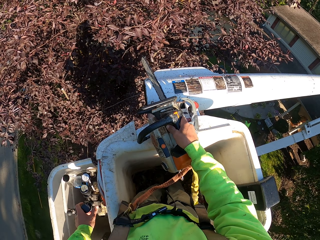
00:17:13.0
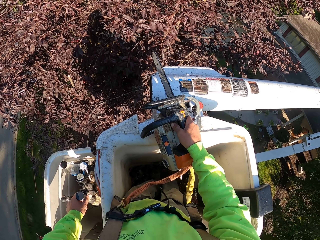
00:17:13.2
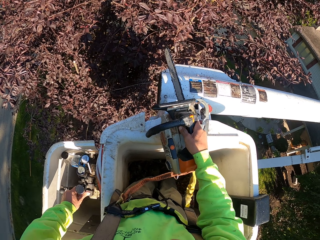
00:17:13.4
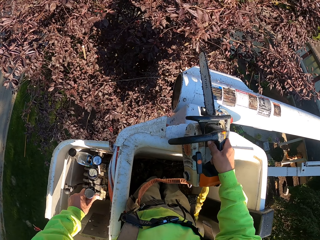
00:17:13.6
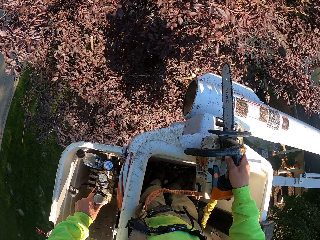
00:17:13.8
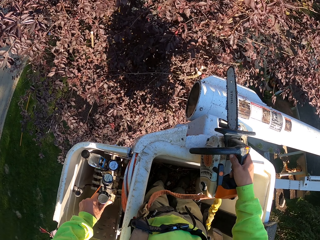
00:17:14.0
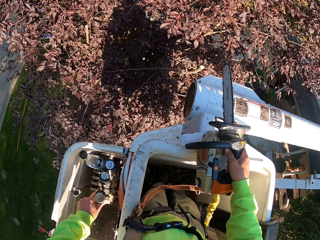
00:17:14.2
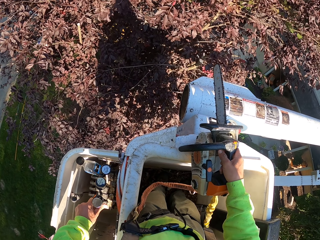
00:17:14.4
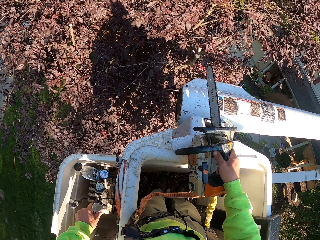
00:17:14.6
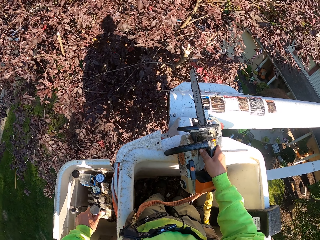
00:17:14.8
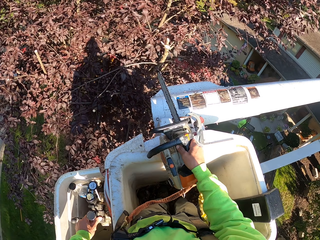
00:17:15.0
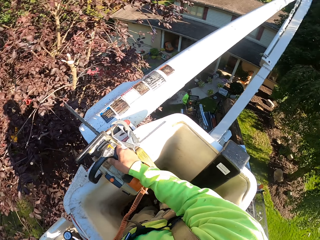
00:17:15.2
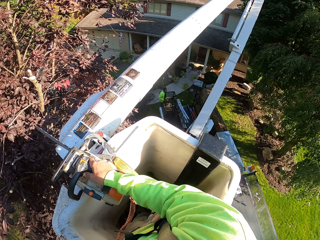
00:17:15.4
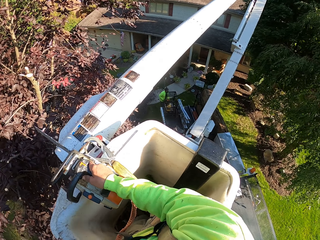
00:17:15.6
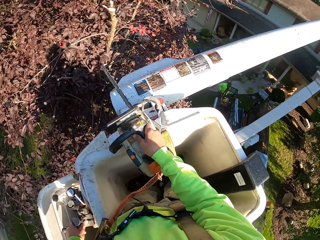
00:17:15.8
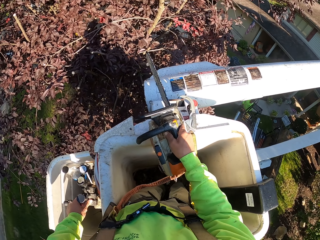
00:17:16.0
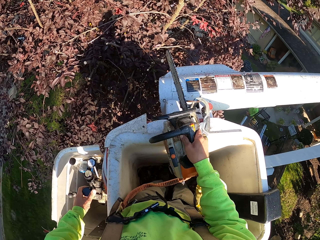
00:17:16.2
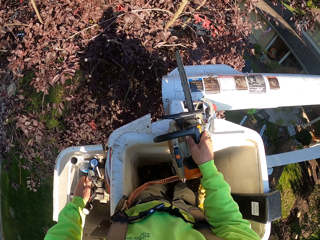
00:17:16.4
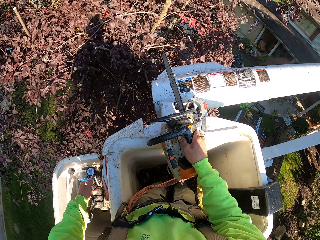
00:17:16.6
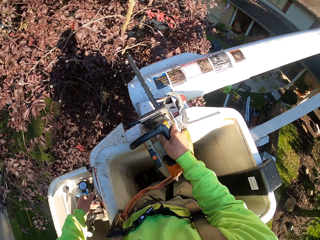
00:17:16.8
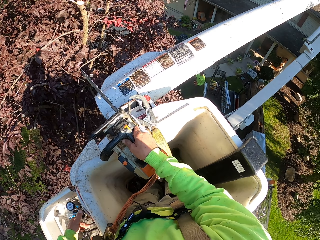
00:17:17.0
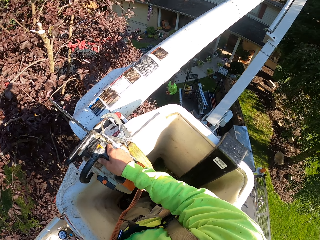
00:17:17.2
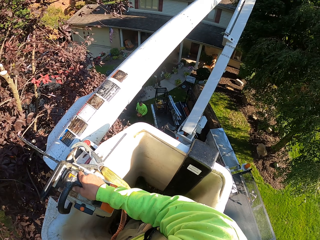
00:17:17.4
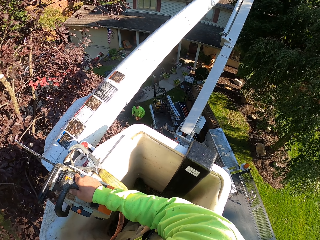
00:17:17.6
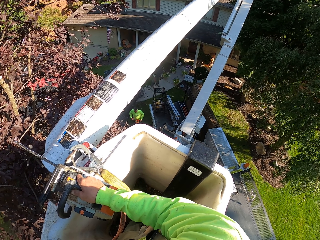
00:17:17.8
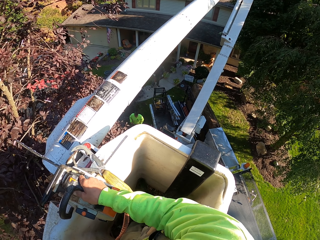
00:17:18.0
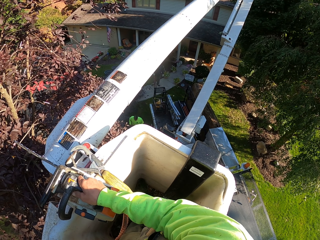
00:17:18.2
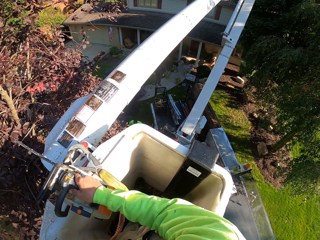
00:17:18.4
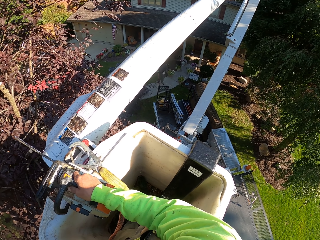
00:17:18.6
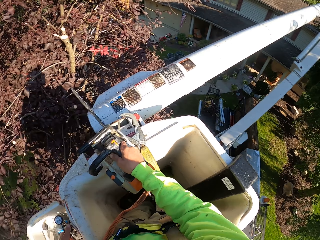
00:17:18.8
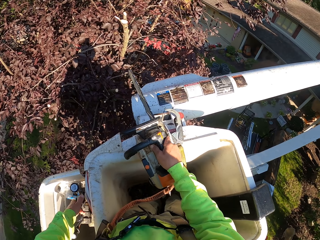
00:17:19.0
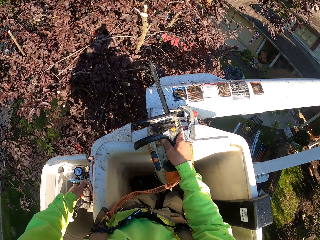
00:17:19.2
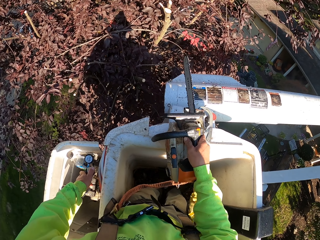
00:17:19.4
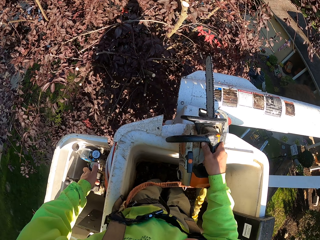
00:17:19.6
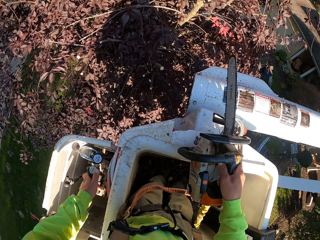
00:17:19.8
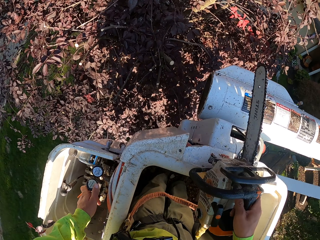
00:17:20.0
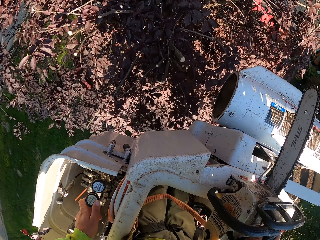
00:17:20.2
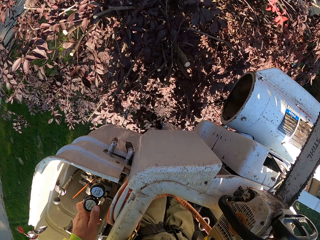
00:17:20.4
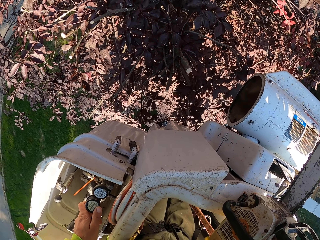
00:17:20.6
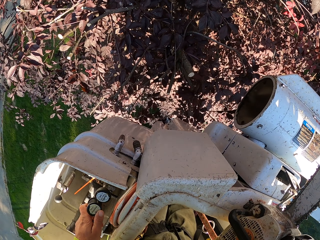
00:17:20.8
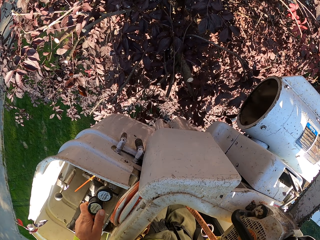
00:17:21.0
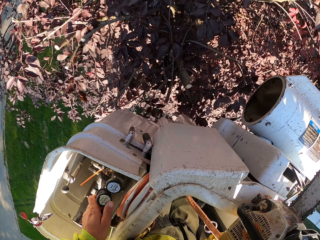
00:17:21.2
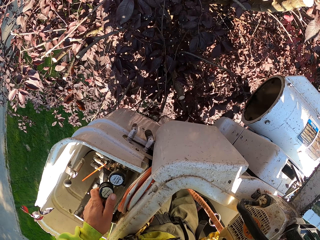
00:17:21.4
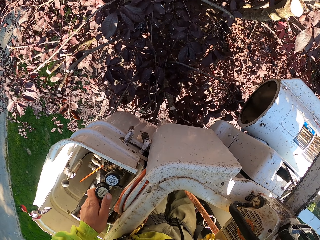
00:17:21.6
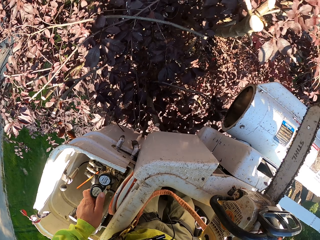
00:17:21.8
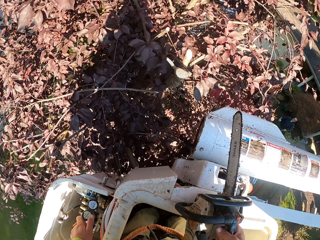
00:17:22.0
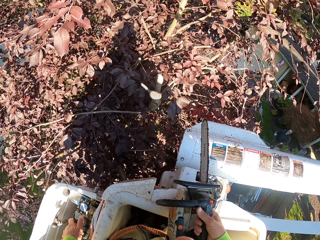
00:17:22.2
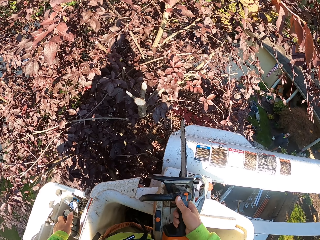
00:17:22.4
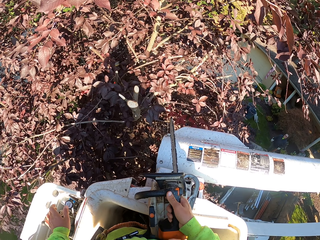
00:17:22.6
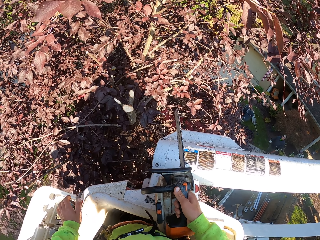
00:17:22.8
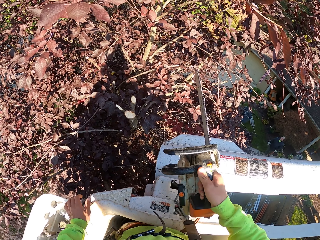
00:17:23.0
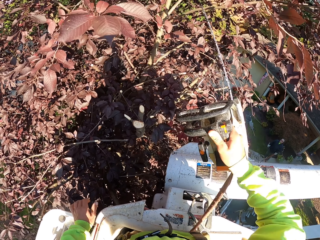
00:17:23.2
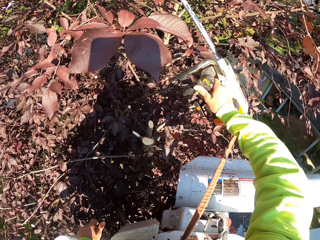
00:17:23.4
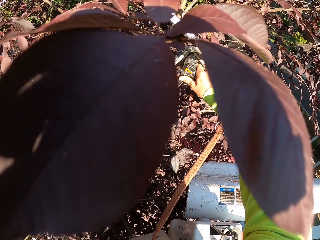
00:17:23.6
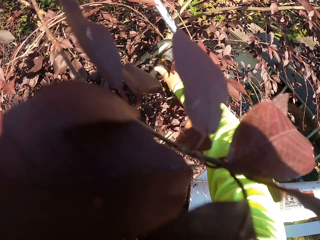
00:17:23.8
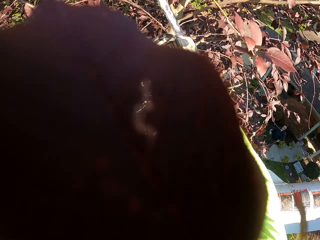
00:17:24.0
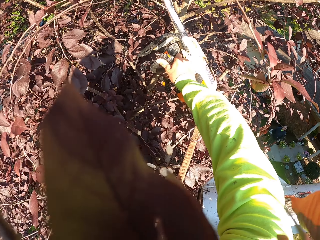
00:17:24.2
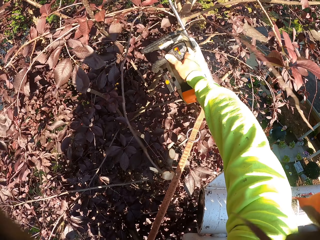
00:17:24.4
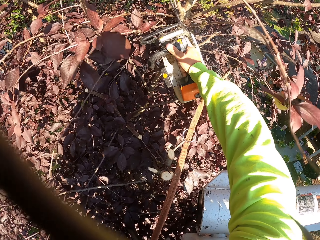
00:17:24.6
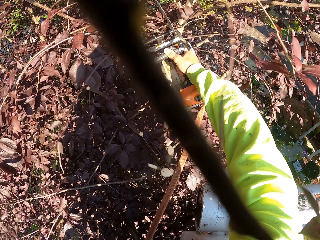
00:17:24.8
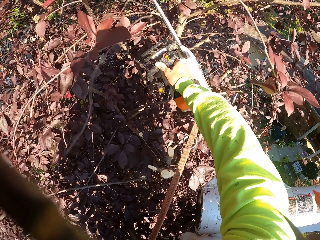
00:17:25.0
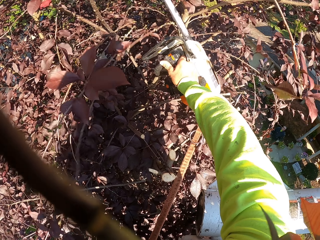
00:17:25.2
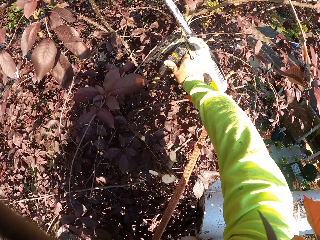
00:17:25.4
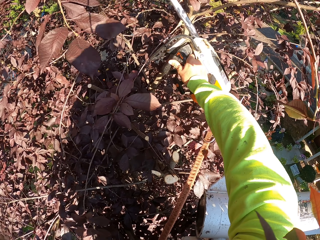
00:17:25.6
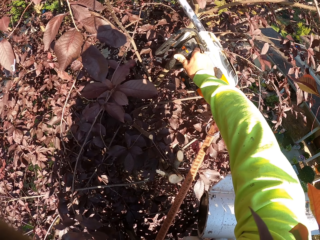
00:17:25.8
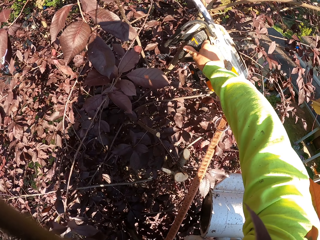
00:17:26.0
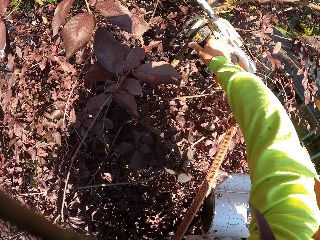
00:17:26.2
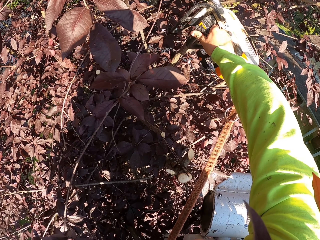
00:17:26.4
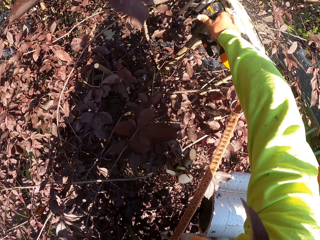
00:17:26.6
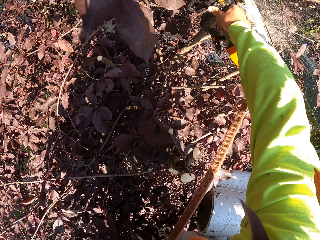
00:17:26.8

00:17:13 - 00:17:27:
The camera wearer cuts down some tree branches with the chainsaw in his right hand.

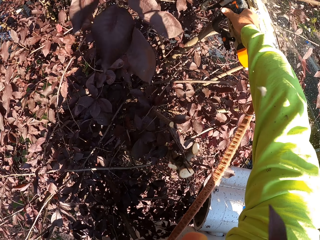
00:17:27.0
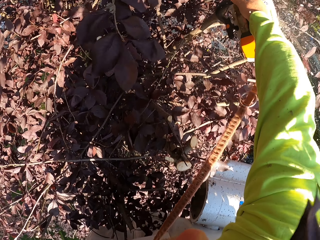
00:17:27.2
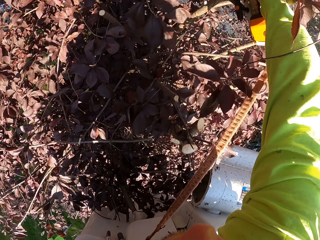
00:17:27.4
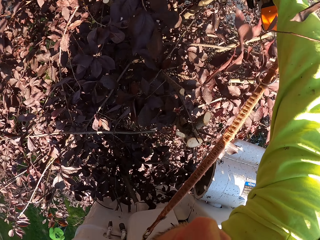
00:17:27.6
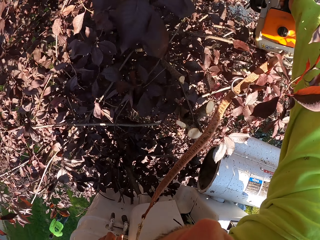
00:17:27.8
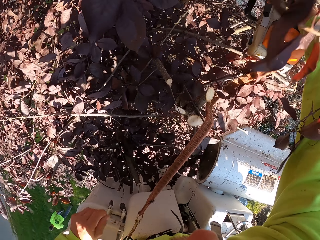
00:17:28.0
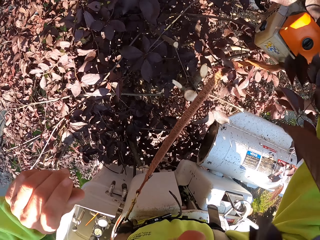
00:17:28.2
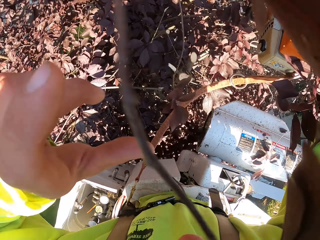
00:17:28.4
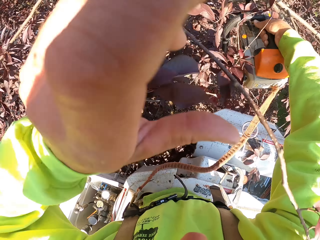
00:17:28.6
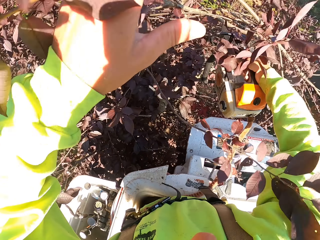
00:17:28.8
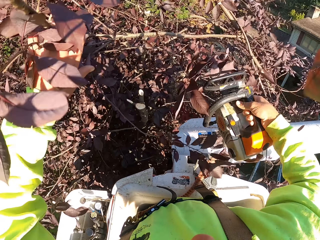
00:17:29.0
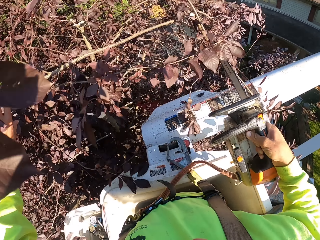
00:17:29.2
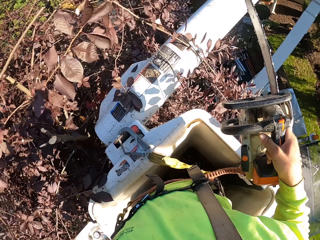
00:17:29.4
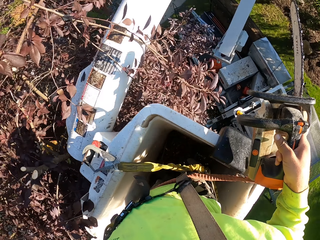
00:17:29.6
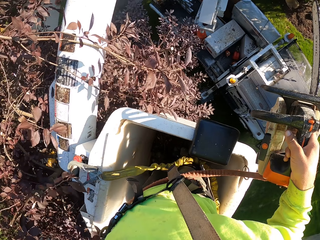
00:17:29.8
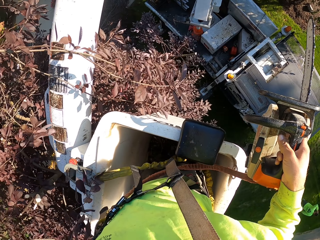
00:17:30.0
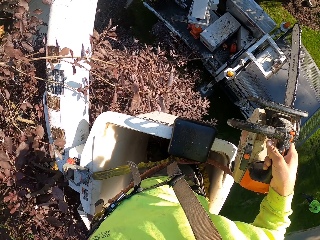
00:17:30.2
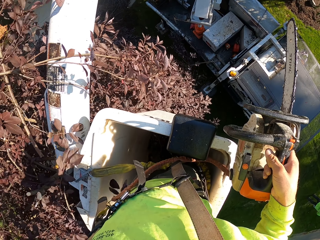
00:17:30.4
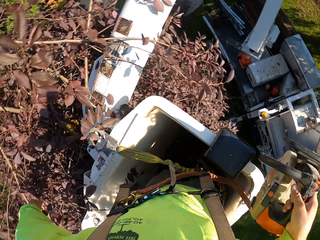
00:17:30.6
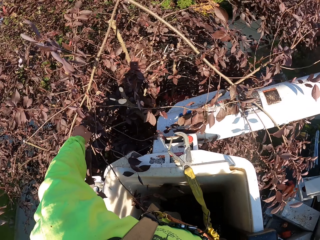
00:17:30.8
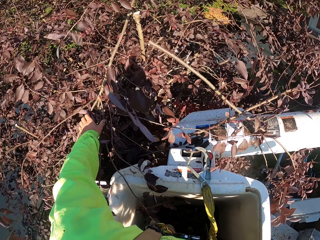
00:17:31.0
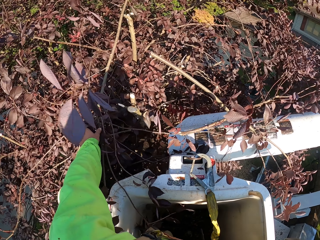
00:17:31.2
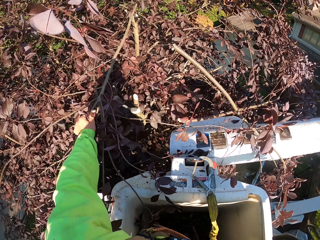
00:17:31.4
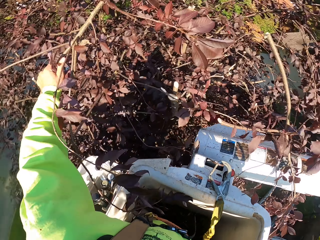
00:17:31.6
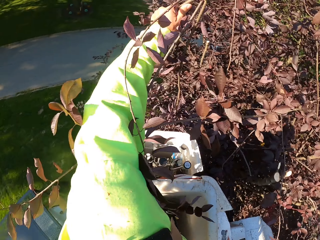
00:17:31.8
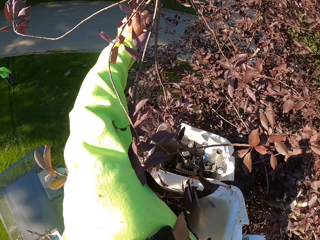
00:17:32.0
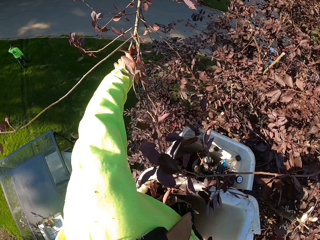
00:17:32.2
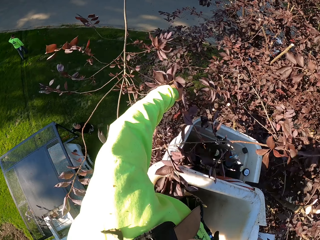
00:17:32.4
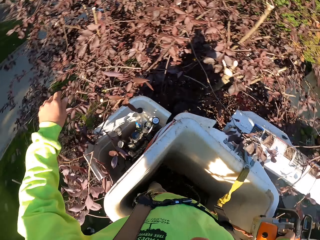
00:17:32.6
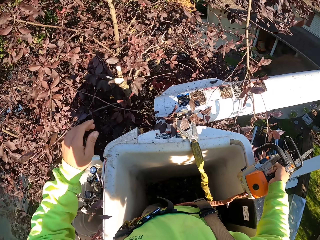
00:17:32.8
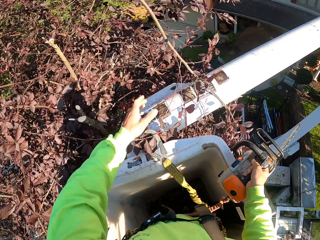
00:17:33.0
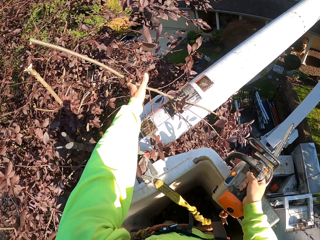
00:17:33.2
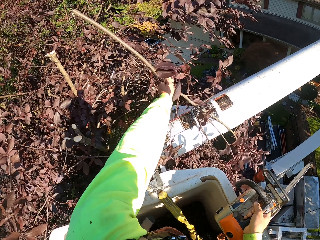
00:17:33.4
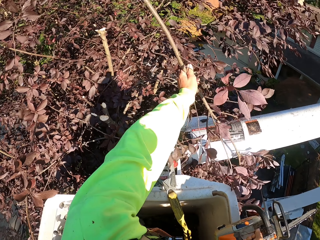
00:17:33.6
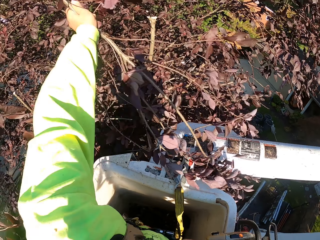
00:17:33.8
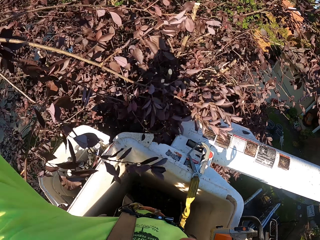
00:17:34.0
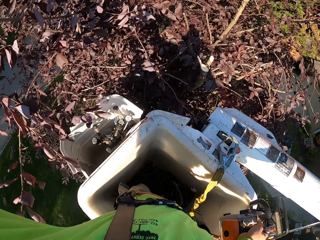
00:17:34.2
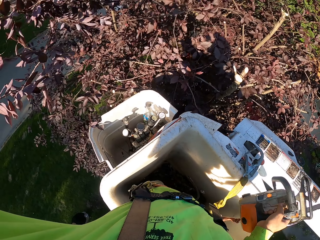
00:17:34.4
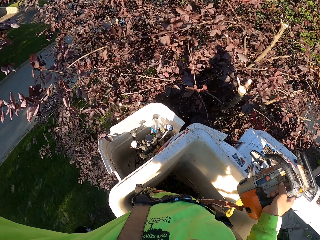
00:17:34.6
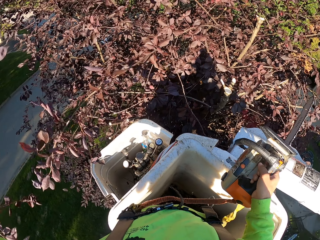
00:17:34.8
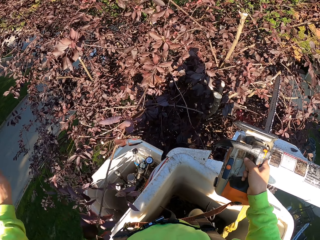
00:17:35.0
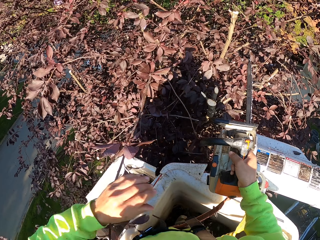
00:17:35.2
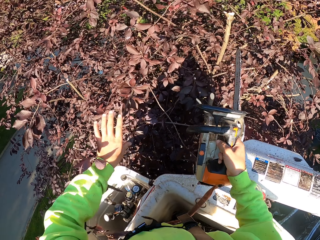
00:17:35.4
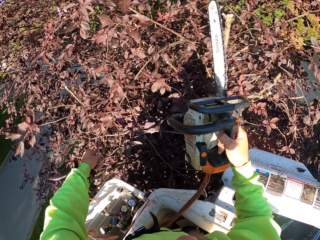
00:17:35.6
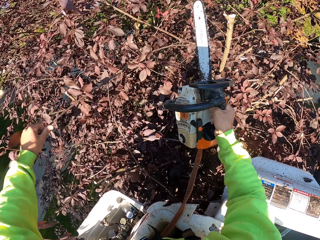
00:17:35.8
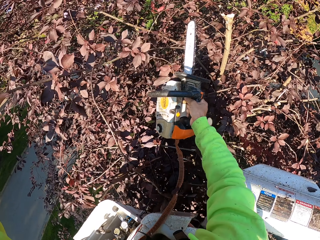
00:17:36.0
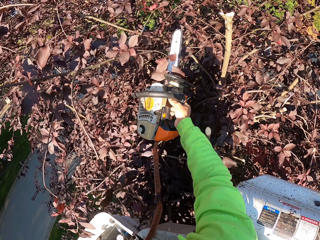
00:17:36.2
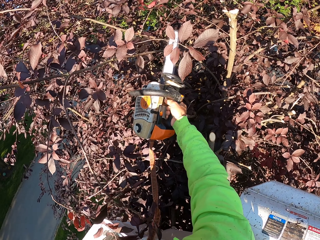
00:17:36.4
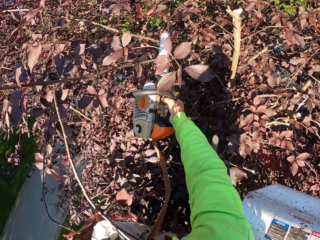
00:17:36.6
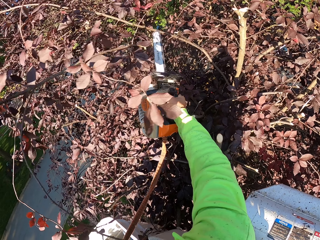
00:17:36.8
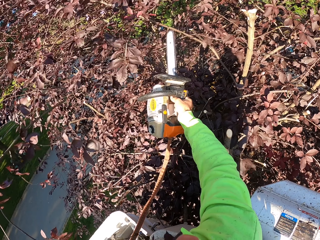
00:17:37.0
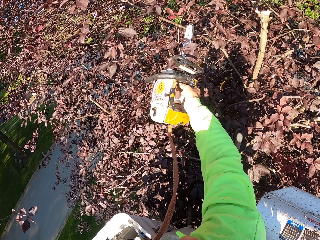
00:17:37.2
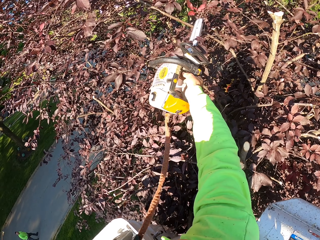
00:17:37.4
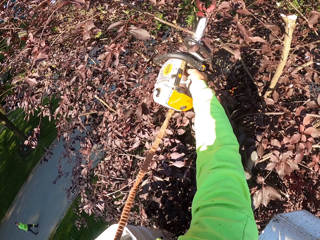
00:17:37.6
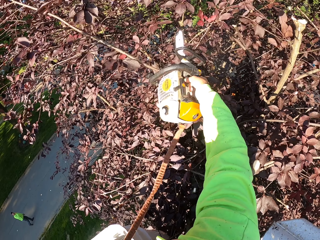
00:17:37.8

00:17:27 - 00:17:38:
The camera wearer holds a tree branch. He picks up some tree branches from the tree with his left hand. He drops down some tree branches to the ground with his left hand. He picks up the tree branch from the tree with his left hand. He drops down the tree branch to the ground with his left hand. He holds the tree branch with his left hand. He cuts down the tree branch with the chainsaw in his right hand.
